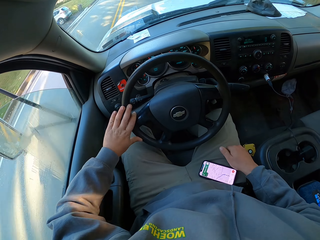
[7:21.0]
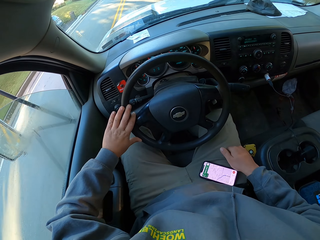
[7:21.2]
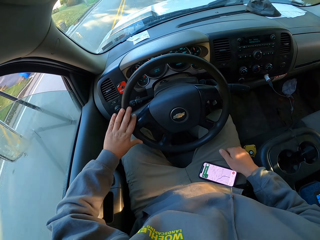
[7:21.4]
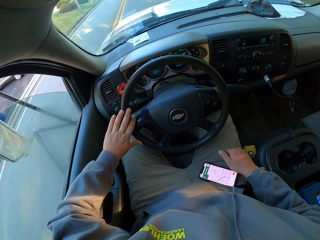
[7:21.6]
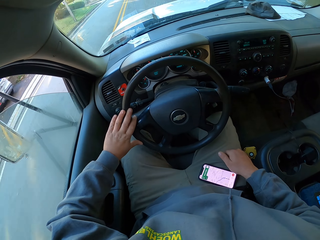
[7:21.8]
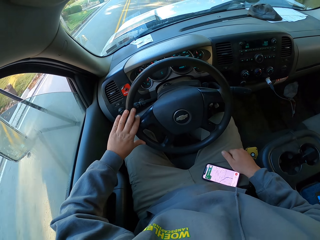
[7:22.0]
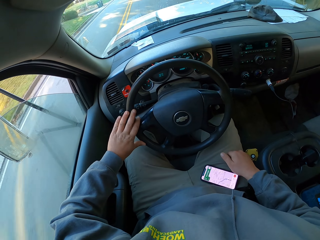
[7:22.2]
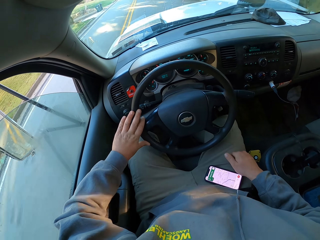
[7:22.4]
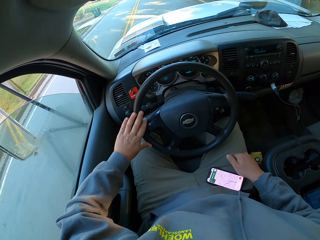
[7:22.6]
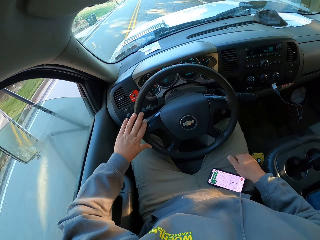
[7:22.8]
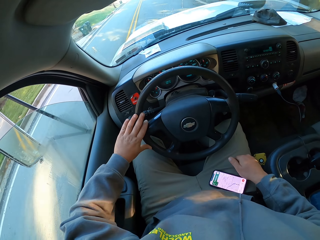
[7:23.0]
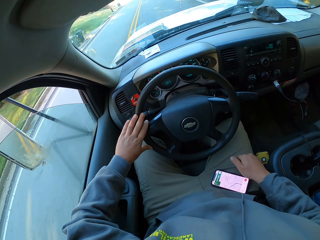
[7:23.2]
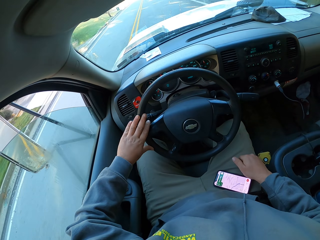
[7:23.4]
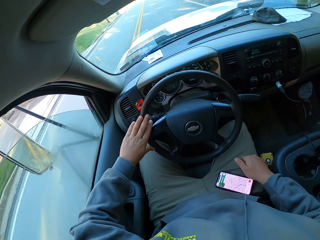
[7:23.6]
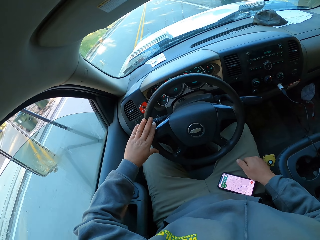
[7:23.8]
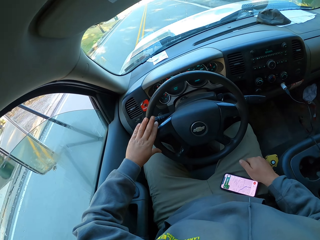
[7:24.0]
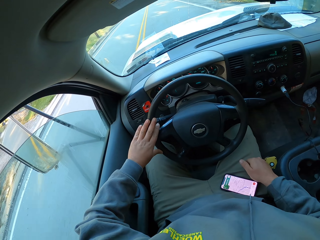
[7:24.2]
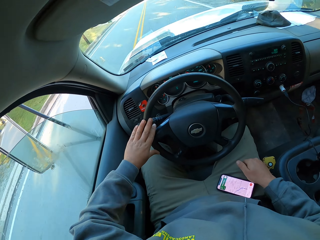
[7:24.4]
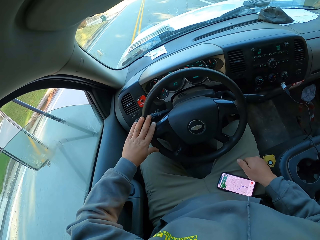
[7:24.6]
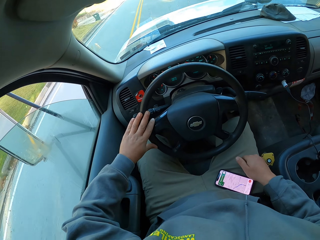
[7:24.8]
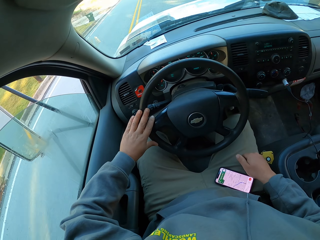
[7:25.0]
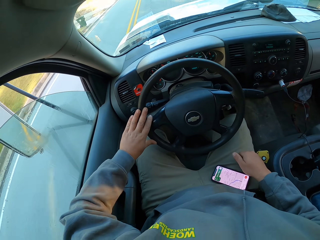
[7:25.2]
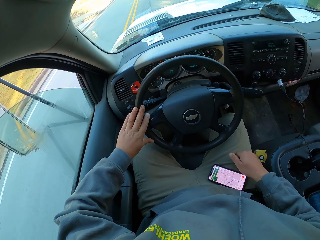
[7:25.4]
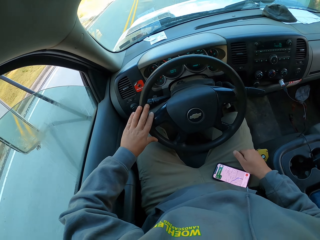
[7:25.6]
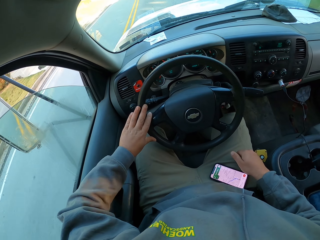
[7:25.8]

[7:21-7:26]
The camera wearer drives.

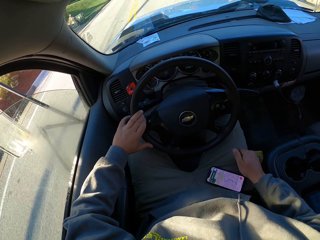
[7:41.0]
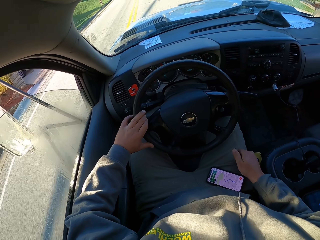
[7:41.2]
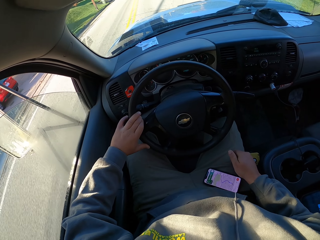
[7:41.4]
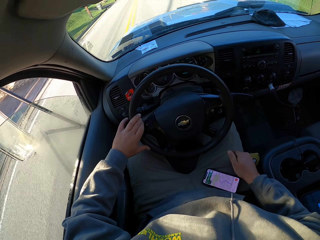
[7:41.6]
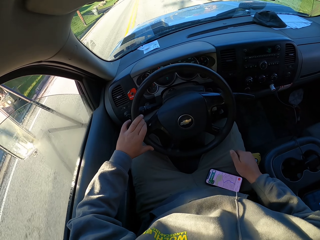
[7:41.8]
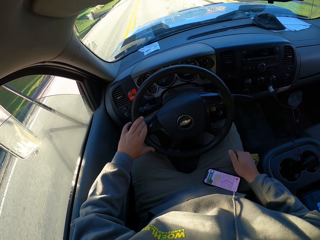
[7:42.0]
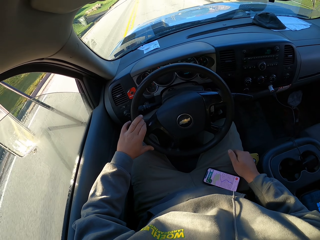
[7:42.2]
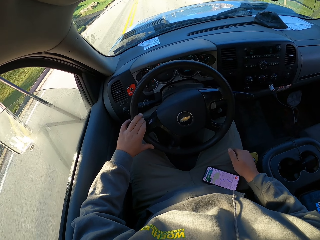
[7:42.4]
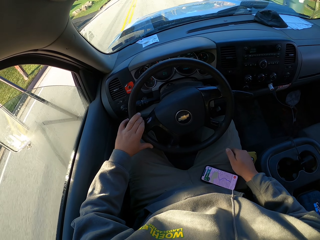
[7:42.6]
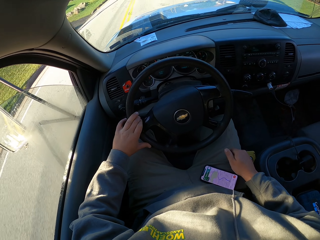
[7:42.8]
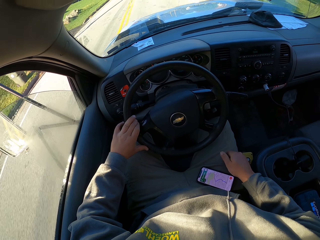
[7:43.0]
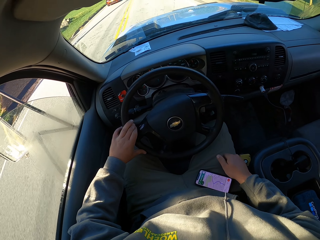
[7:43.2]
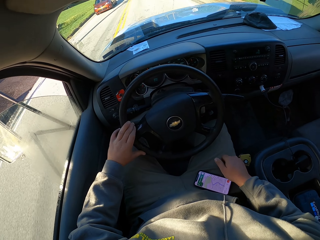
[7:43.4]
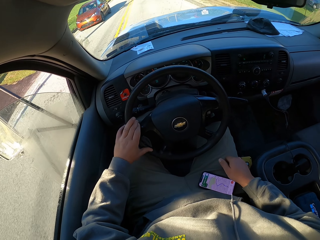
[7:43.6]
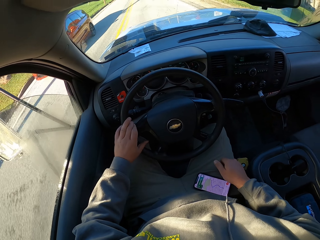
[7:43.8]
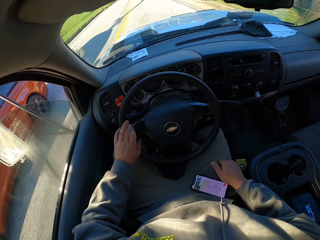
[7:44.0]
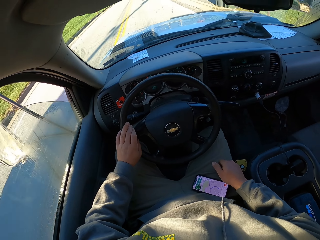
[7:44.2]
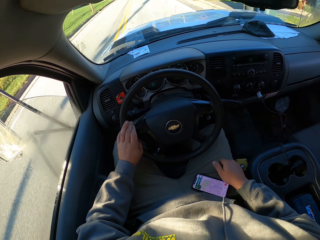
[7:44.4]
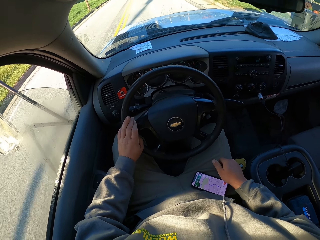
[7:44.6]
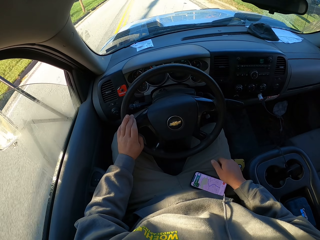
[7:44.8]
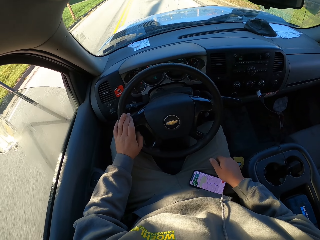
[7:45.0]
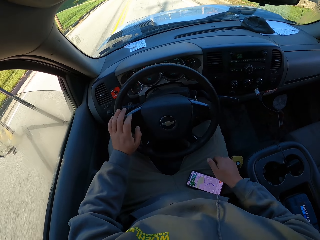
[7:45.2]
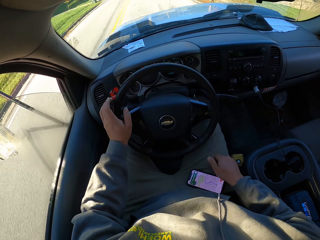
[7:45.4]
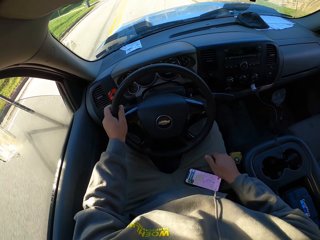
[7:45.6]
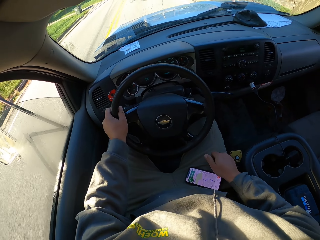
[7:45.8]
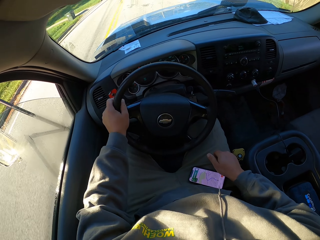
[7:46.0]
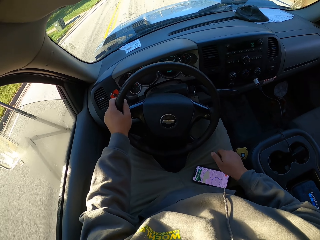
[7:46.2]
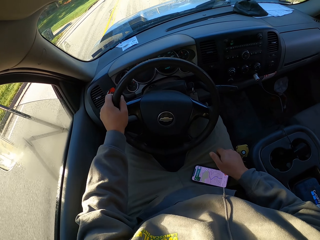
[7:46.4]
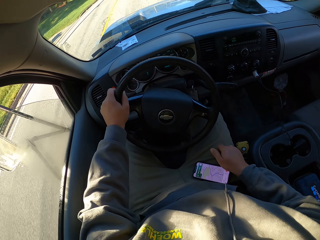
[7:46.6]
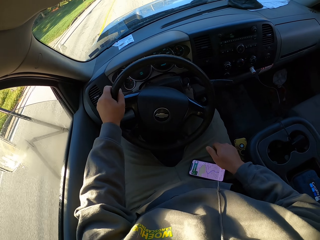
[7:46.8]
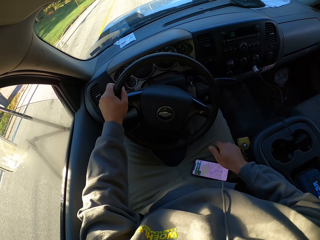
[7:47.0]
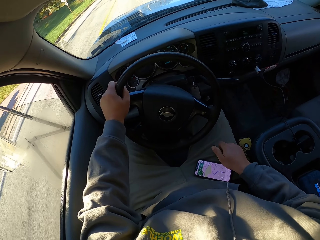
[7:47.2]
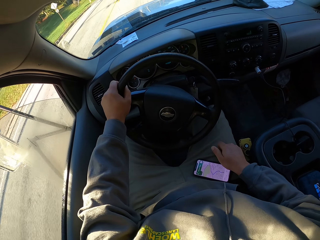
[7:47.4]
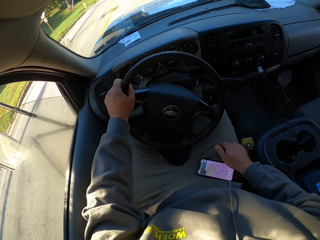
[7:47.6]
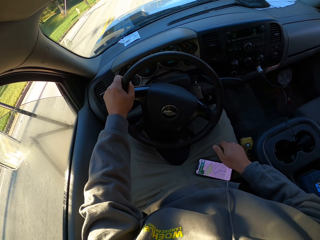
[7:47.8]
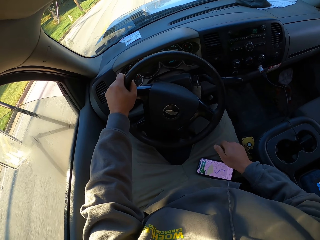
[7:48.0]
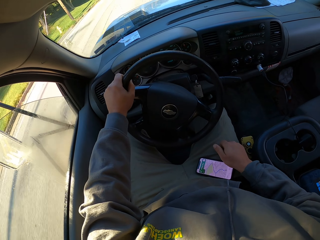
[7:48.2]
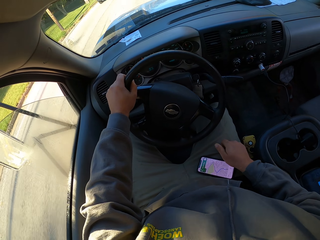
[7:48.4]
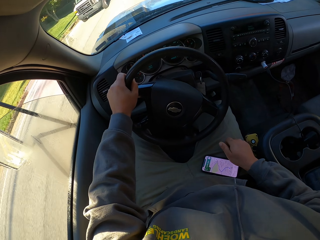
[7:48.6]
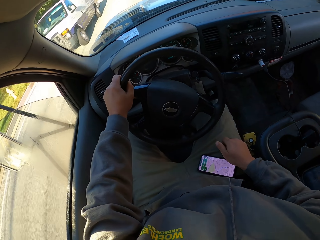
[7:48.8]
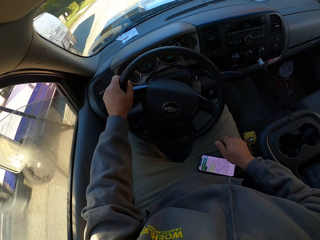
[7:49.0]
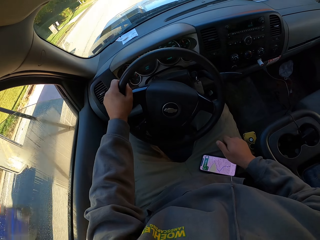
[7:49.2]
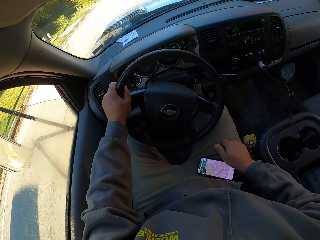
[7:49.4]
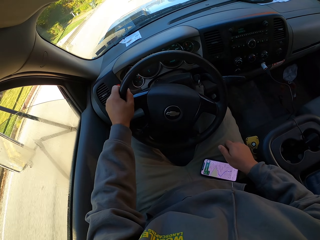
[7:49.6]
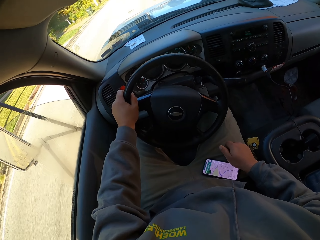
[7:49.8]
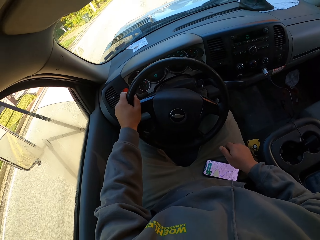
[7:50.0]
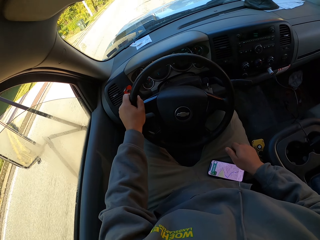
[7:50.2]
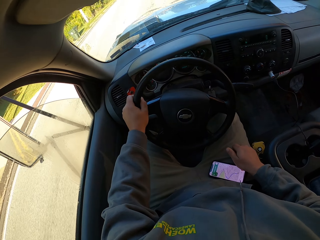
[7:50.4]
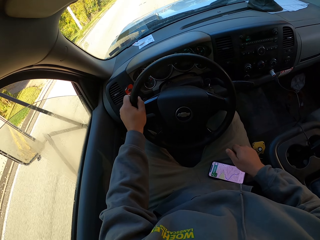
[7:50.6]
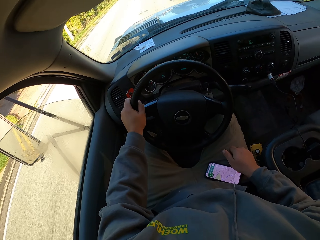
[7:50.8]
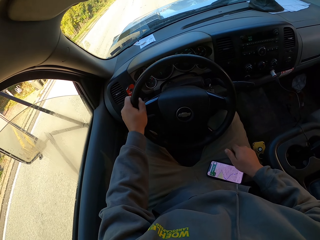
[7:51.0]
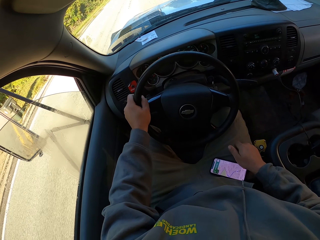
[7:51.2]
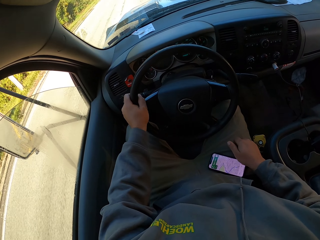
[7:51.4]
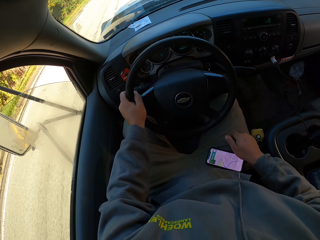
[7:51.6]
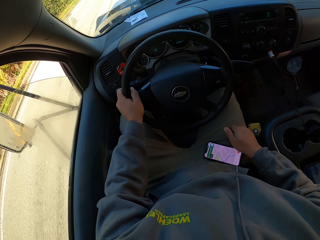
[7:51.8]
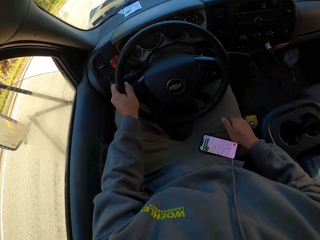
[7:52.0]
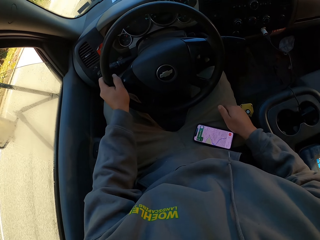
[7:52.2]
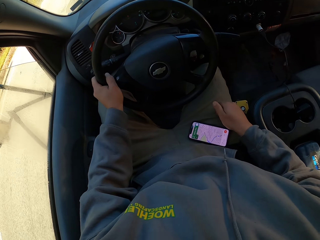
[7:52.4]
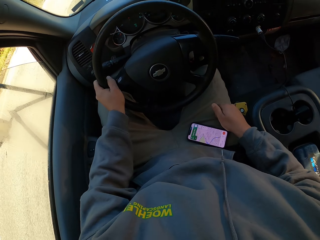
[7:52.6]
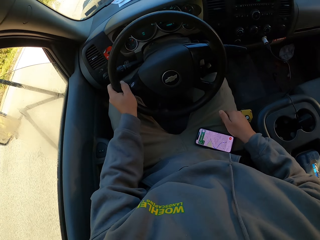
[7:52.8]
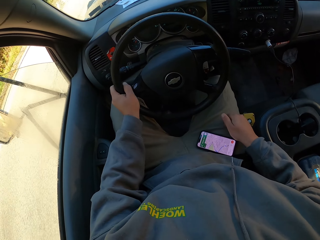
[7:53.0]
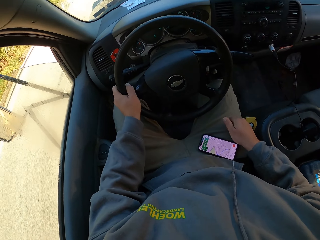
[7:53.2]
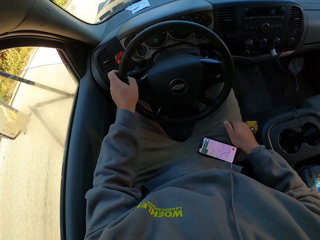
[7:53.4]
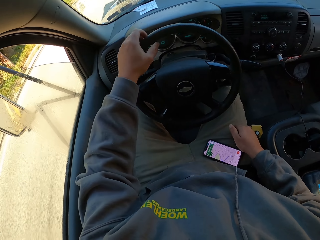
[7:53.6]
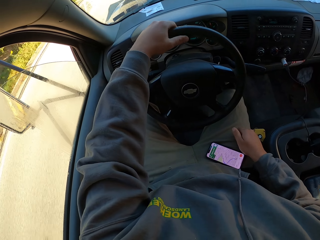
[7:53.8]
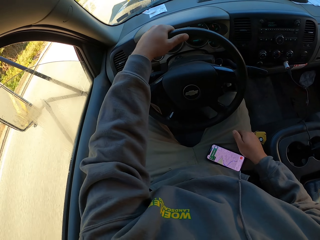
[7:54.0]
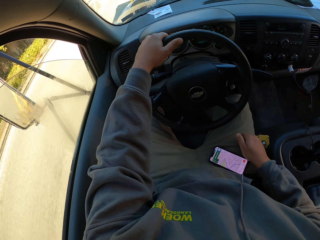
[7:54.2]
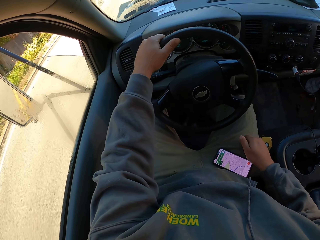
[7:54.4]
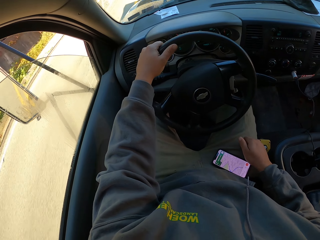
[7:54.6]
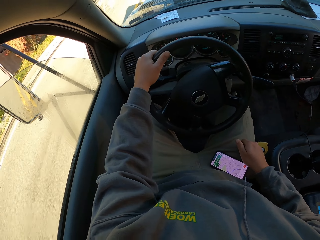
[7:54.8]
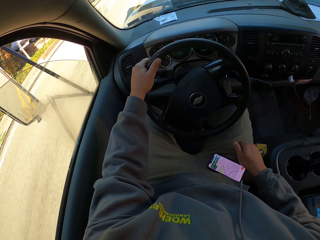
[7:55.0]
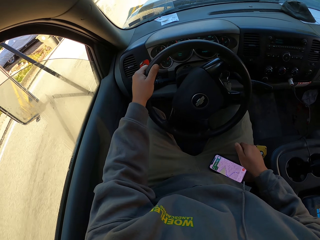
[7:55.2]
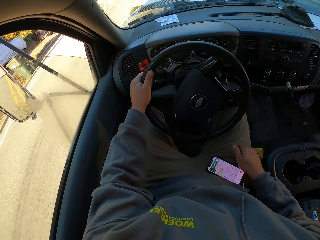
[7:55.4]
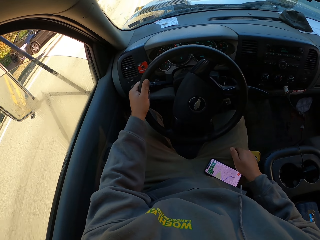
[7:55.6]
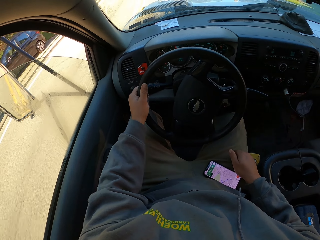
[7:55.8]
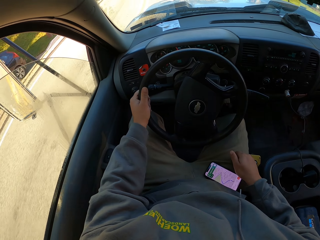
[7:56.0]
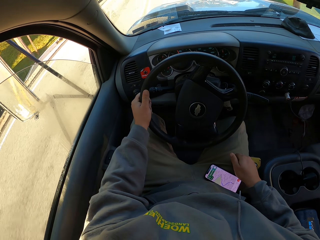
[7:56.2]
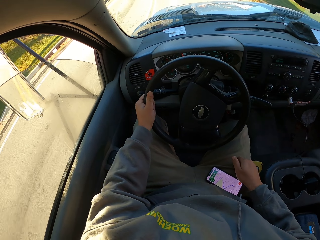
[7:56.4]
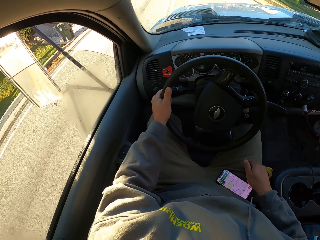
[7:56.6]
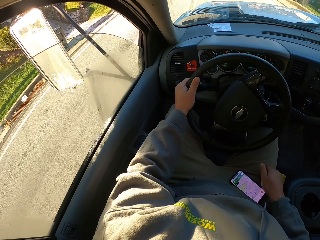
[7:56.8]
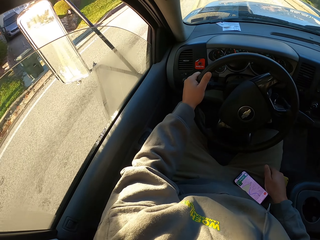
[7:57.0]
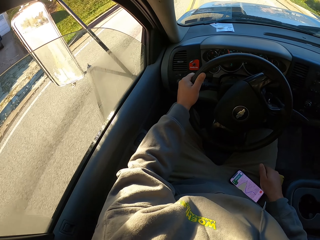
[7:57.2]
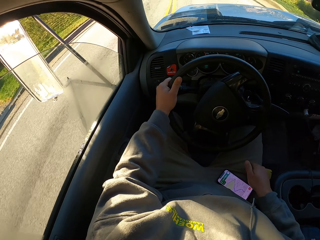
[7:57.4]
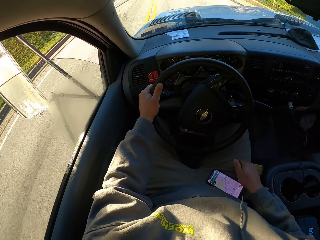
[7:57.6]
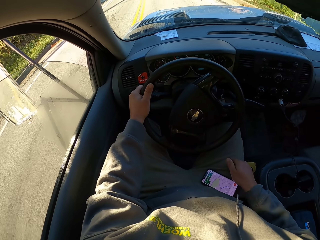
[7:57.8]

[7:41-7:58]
The camera wearer drives a car on the road. He holds a steering wheel. He turns the steering wheel with his left hand in the car. He drives. He spins the steering wheel.
